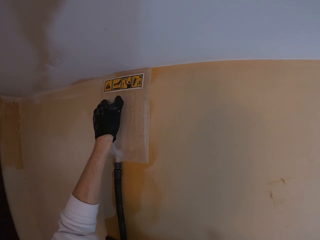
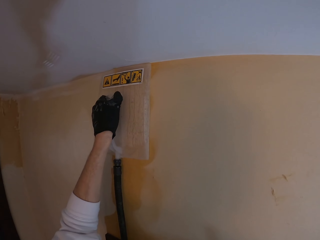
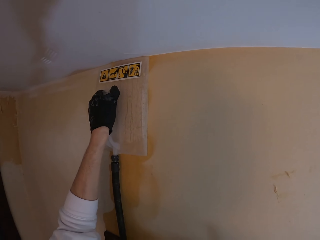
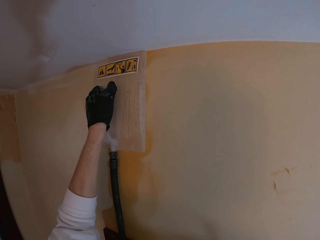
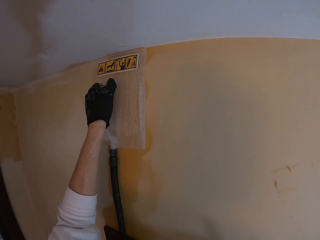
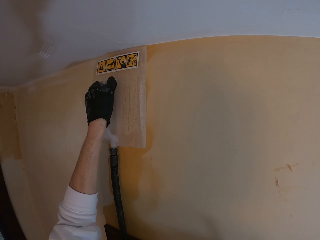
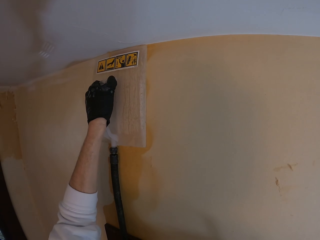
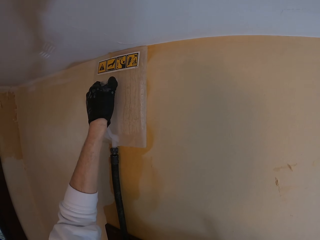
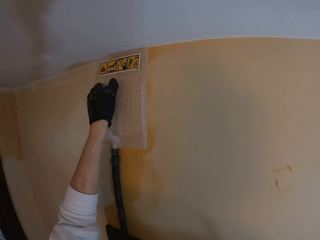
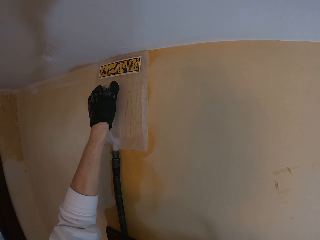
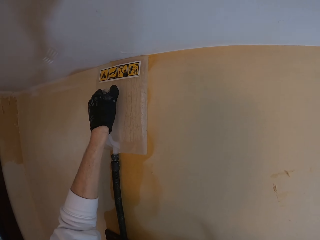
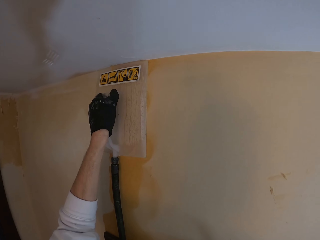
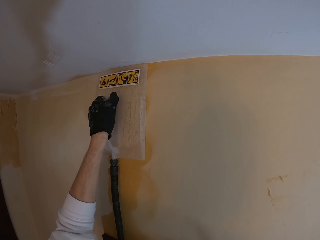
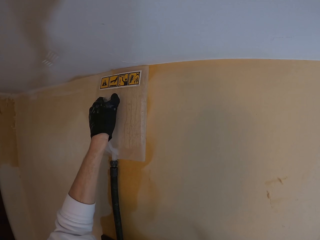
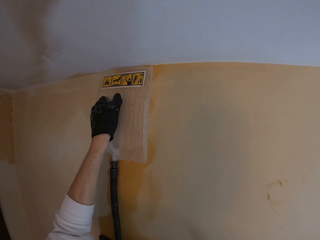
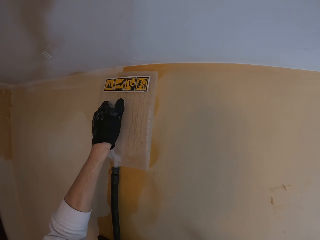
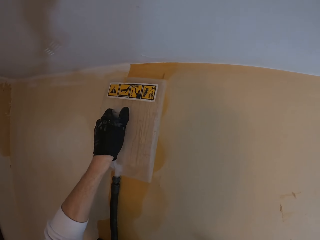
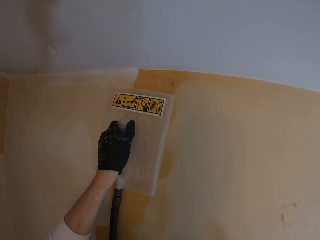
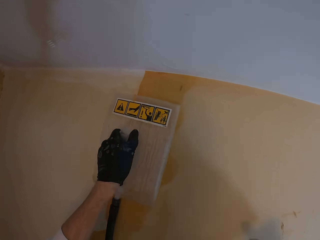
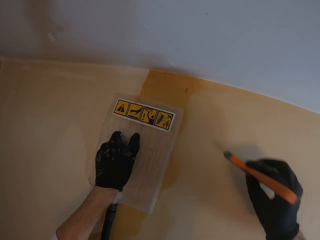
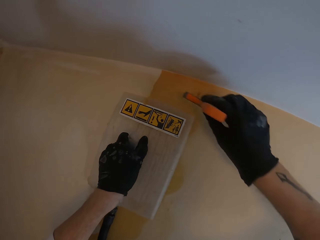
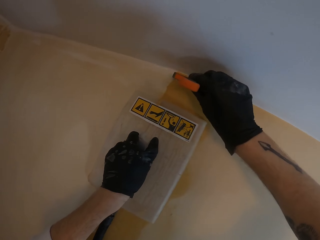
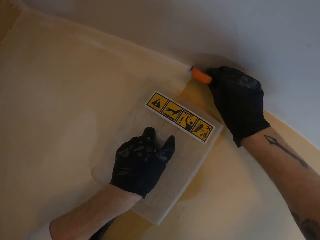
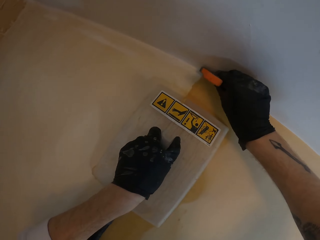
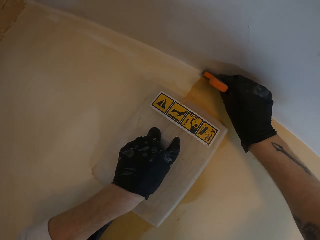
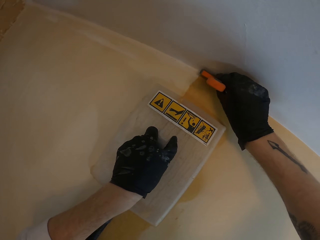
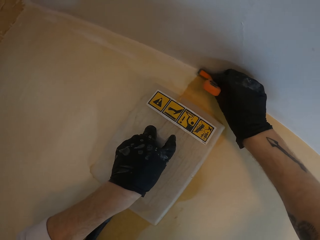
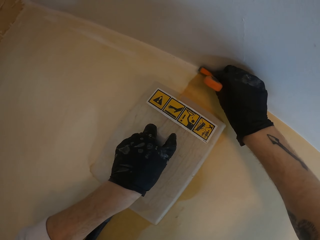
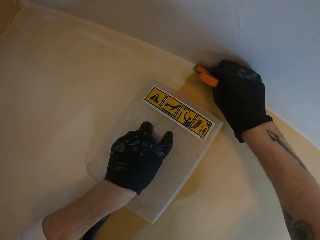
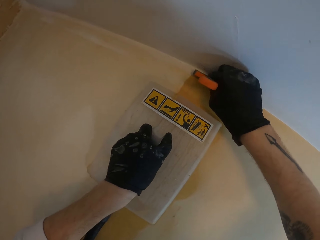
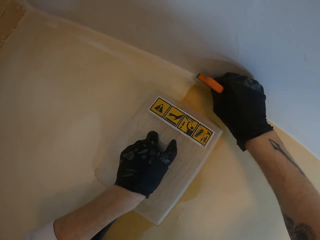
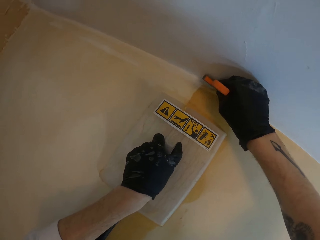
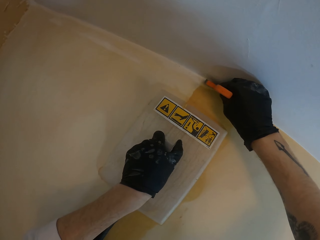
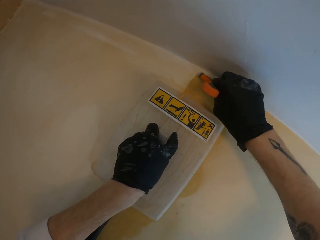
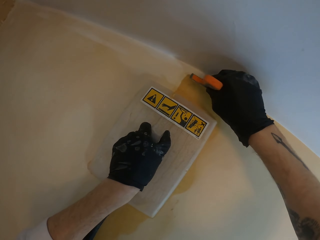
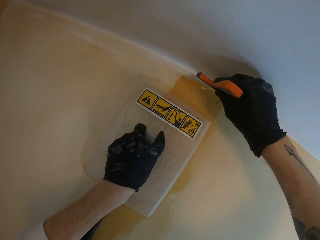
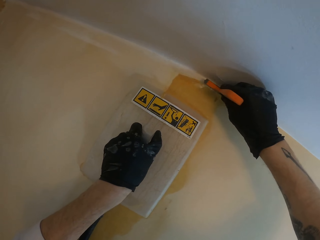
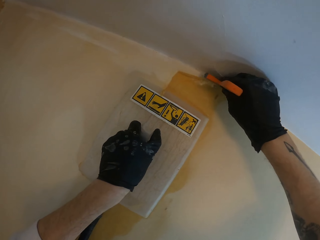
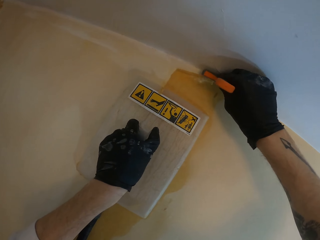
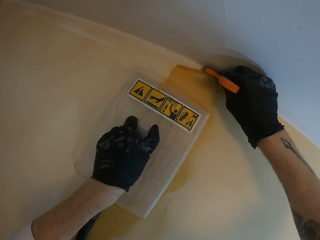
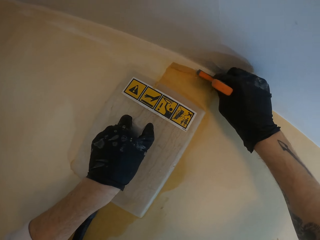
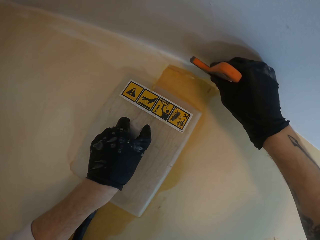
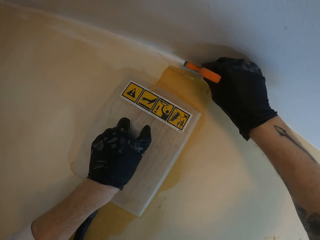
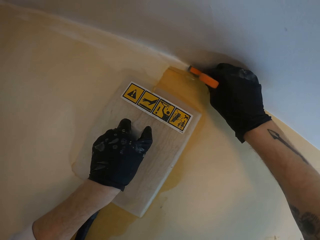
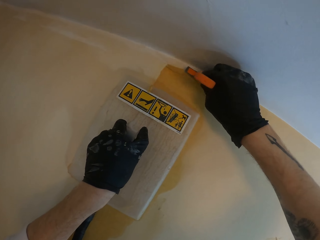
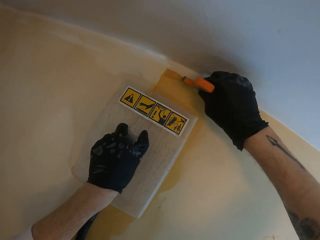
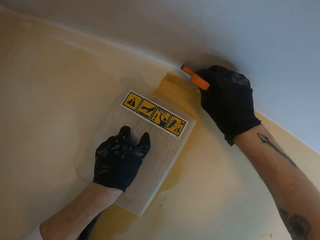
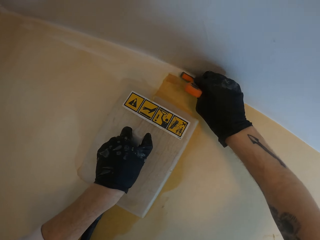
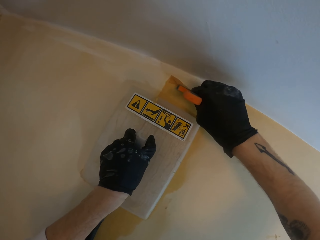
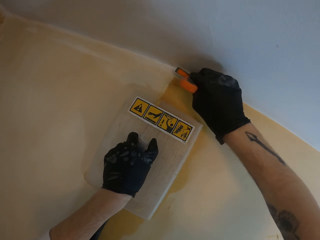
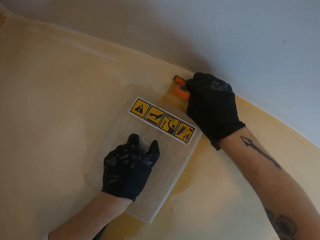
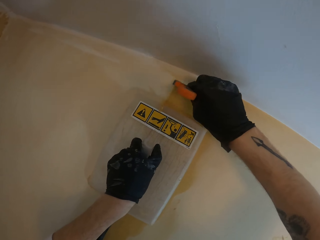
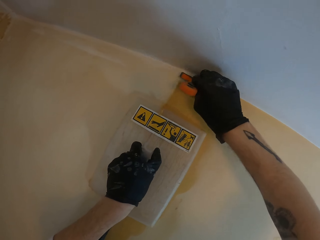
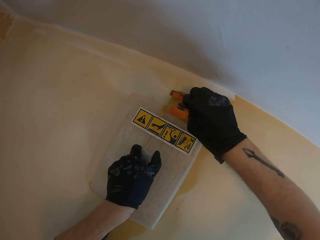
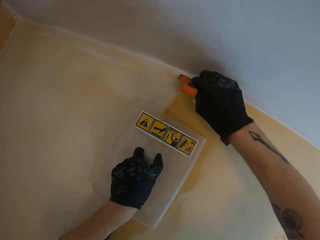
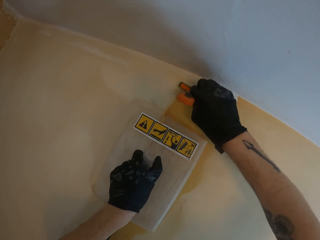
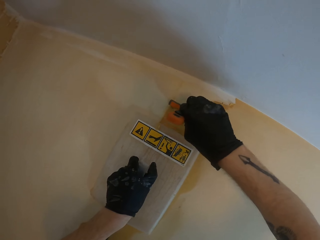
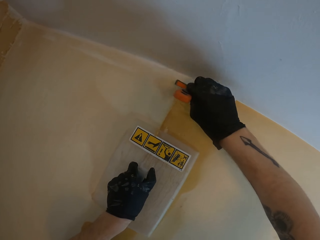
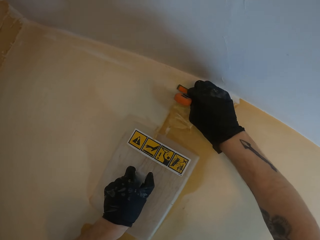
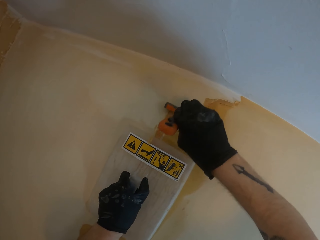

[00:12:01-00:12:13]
The camera wearer holds the wall steamer on the wall. They strip off the wallpaper with the wallpaper scraper.

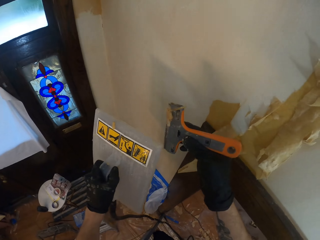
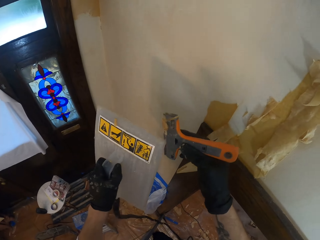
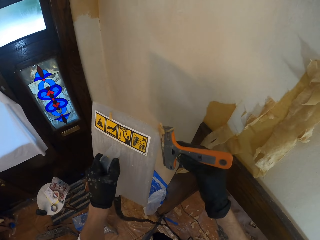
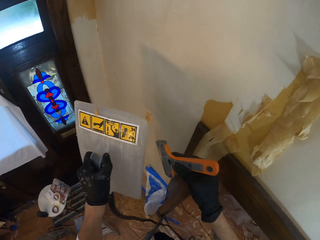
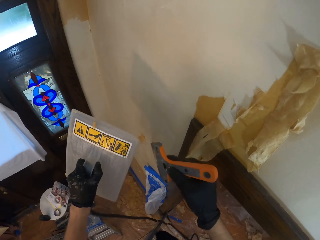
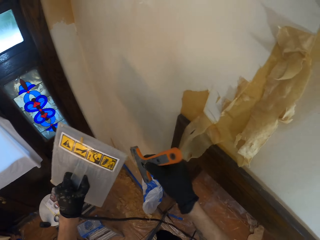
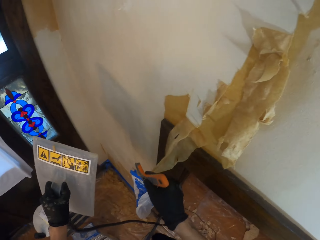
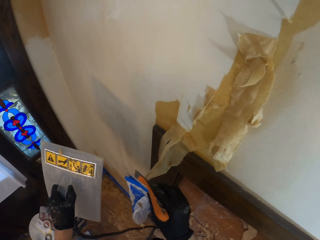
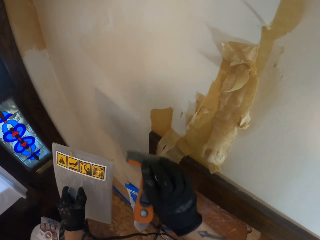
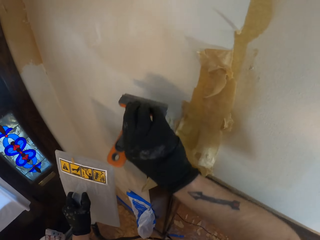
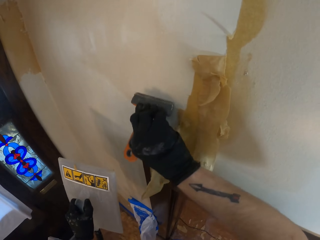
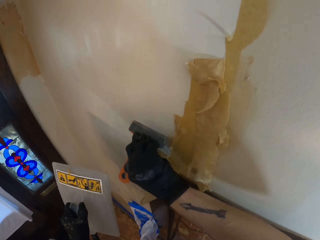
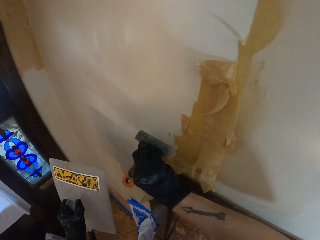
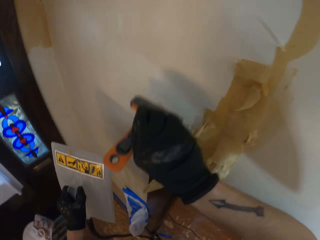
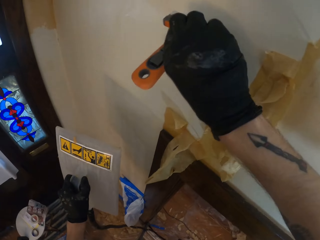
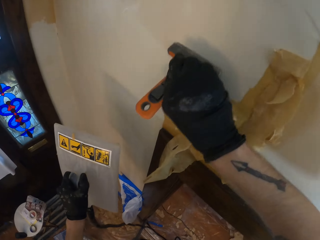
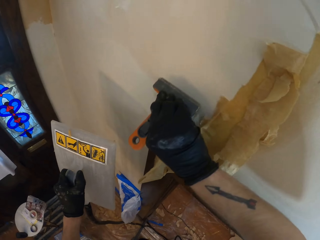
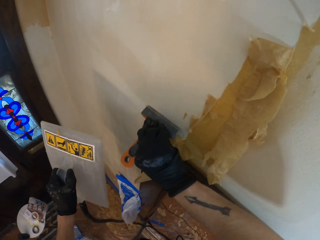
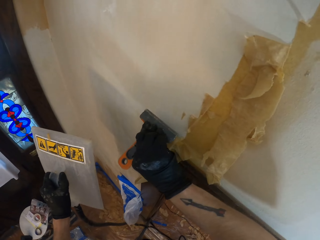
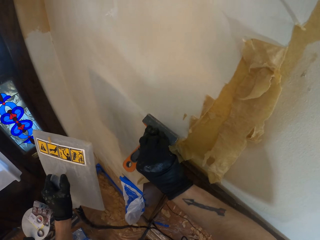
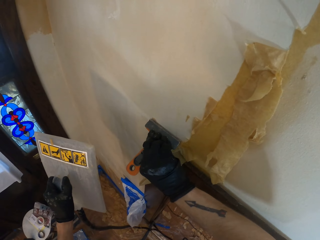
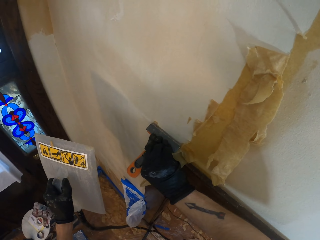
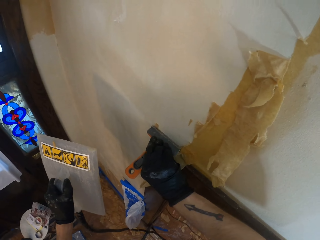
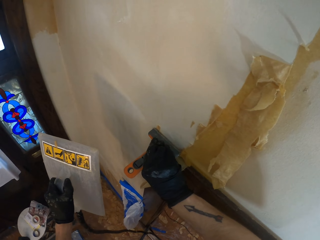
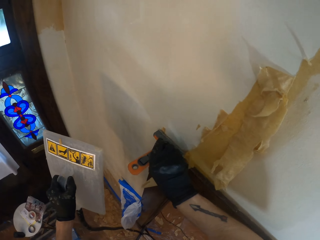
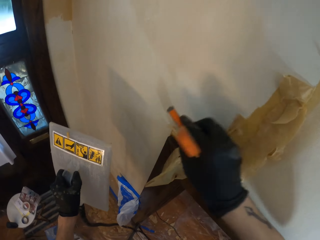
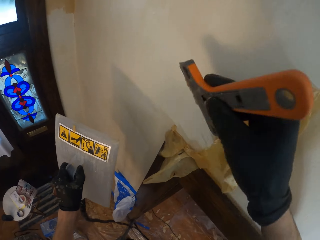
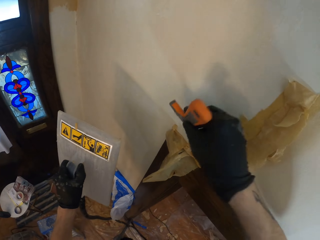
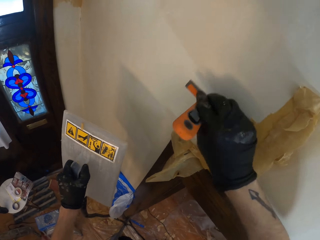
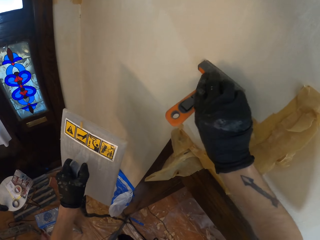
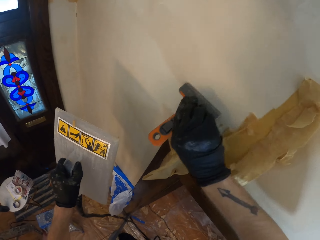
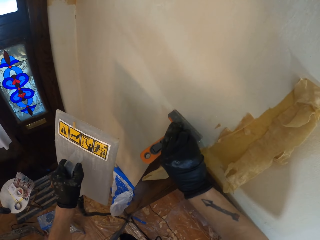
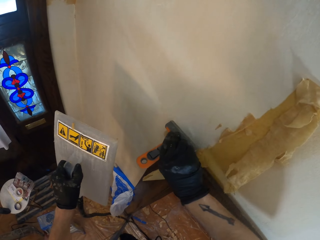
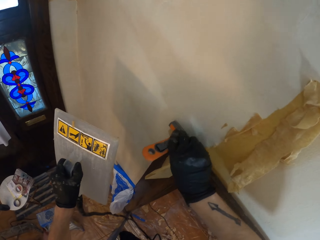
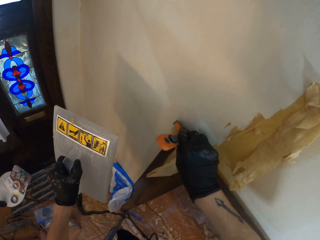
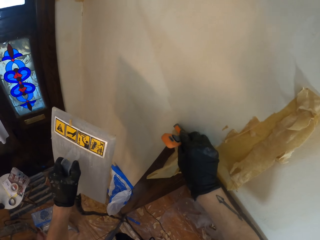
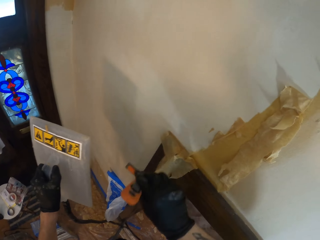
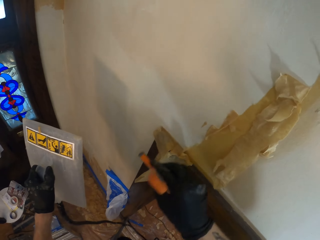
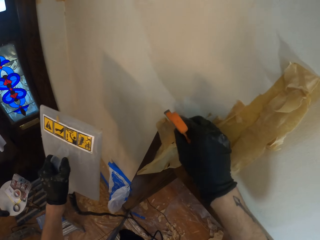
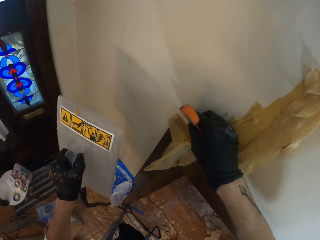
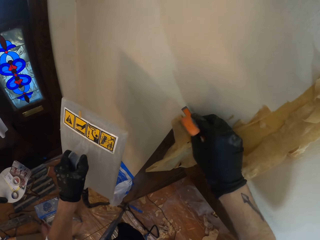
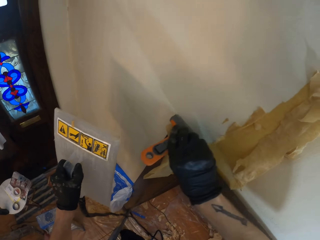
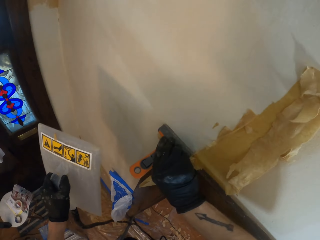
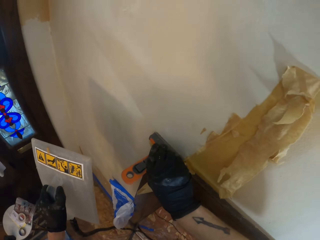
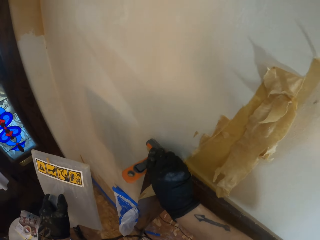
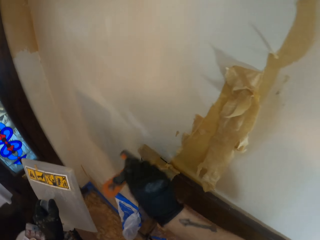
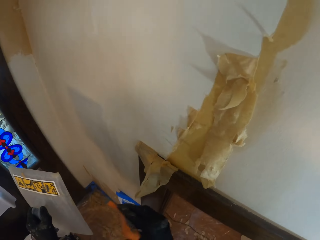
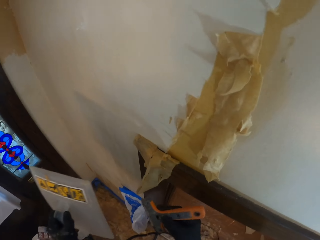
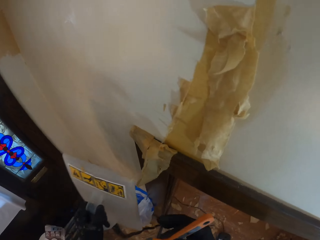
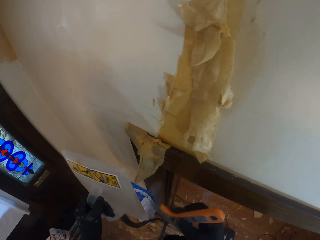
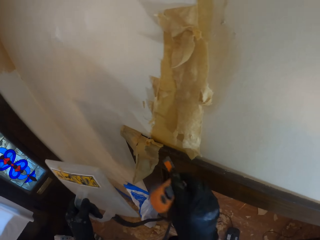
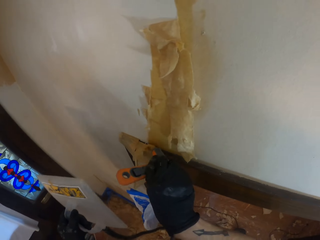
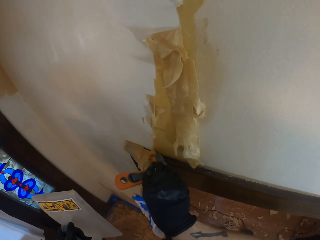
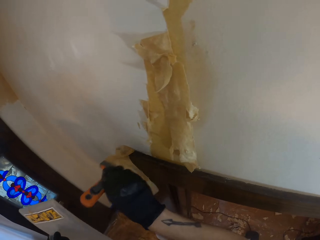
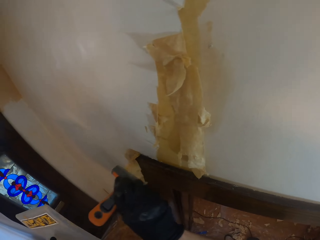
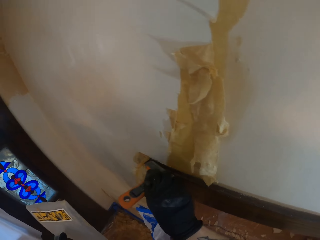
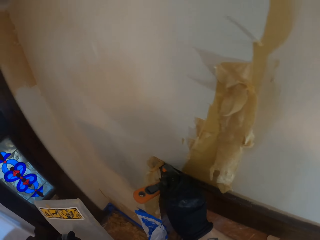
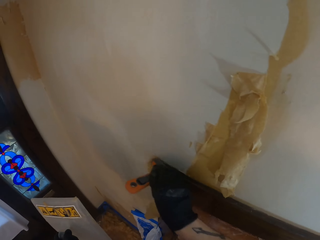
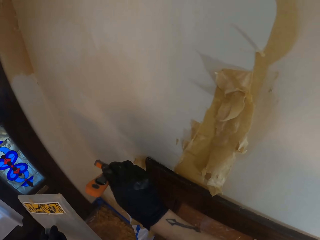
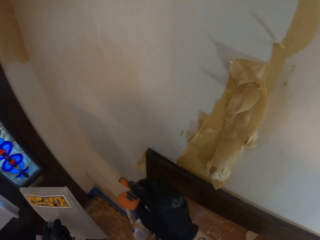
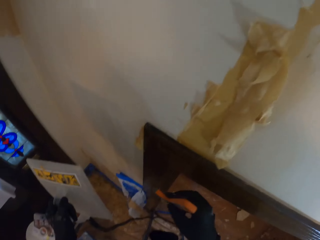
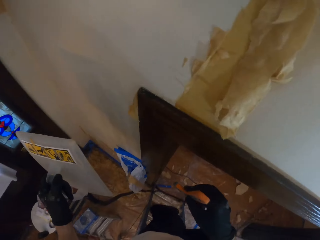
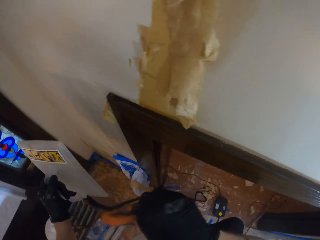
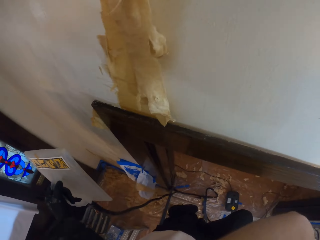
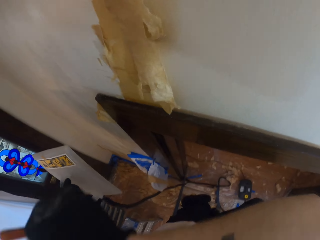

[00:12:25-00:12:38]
The camera wearer wipes the wallpaper scraper with the wall steamer. They strip off the wallpaper with the wallpaper scraper. They remove the wallpaper on the board.
